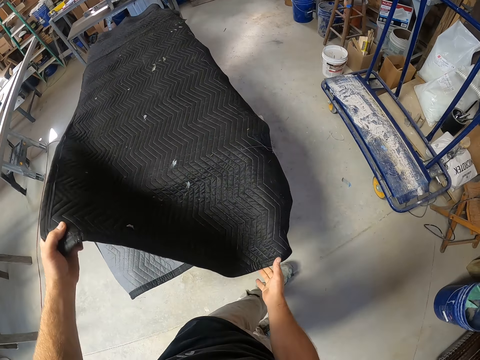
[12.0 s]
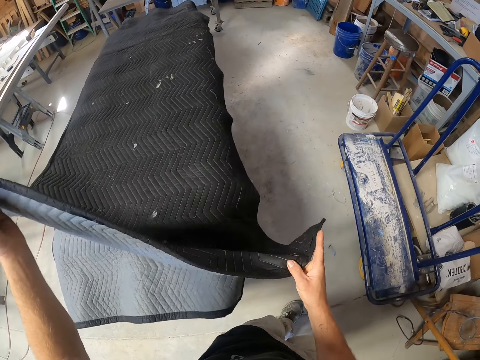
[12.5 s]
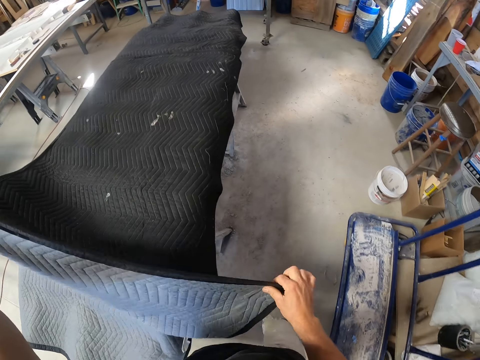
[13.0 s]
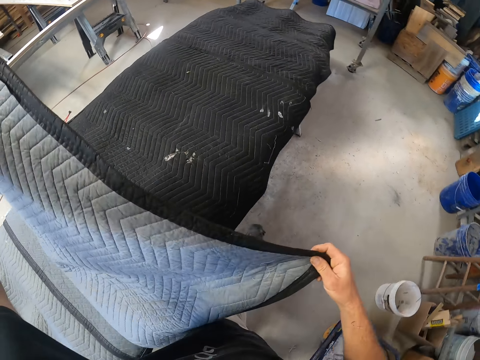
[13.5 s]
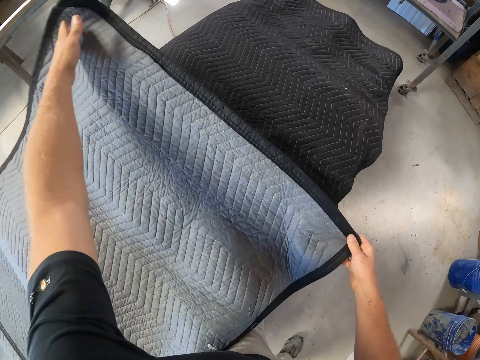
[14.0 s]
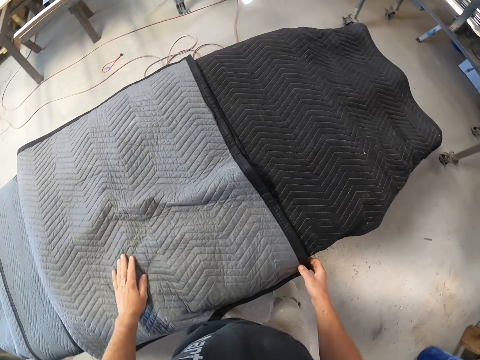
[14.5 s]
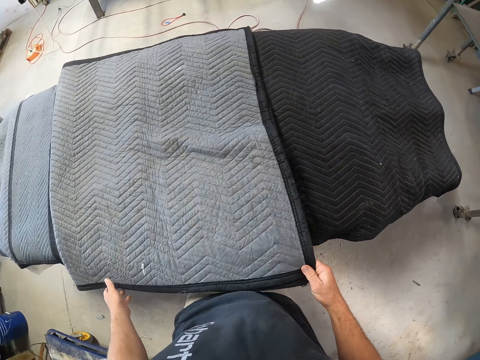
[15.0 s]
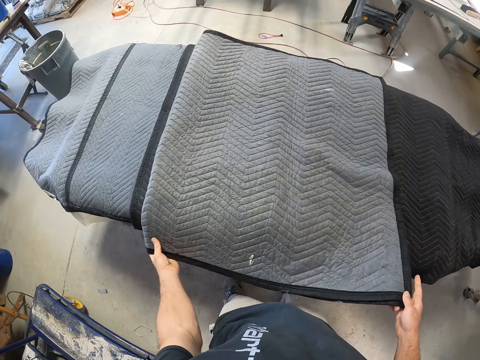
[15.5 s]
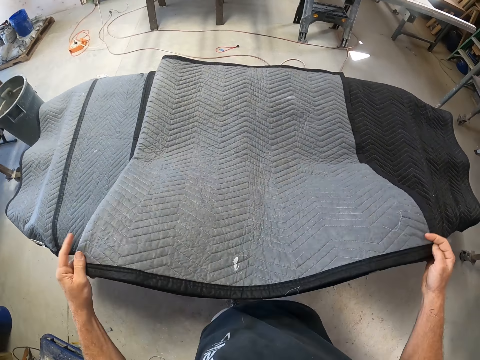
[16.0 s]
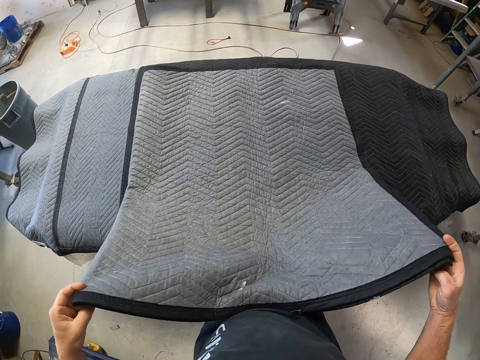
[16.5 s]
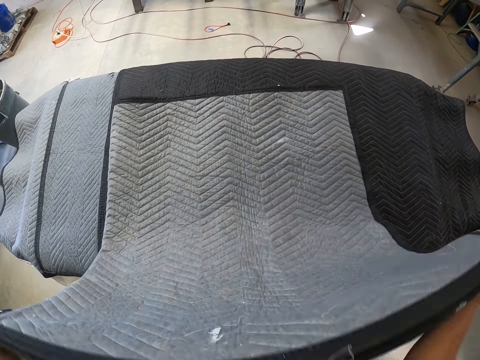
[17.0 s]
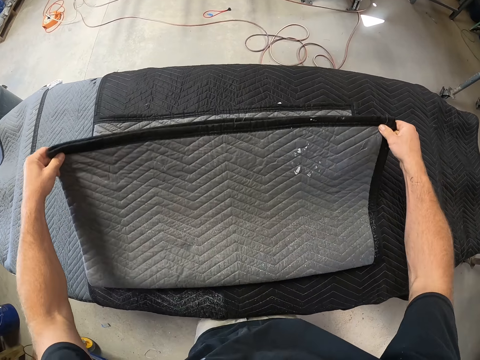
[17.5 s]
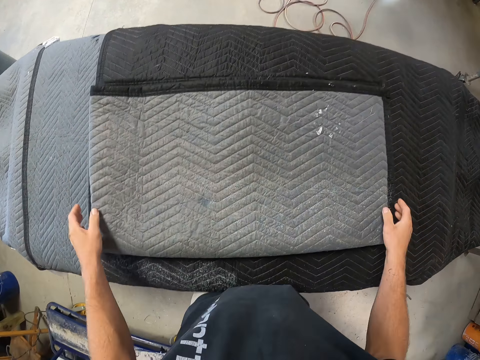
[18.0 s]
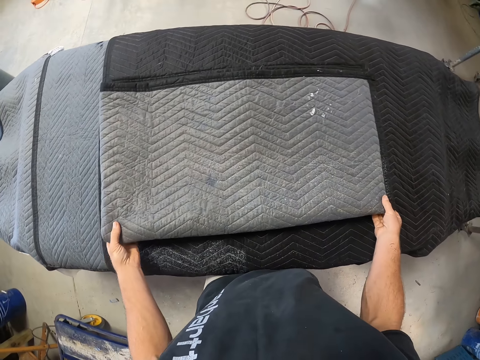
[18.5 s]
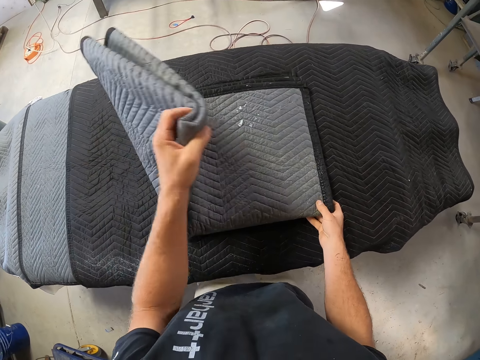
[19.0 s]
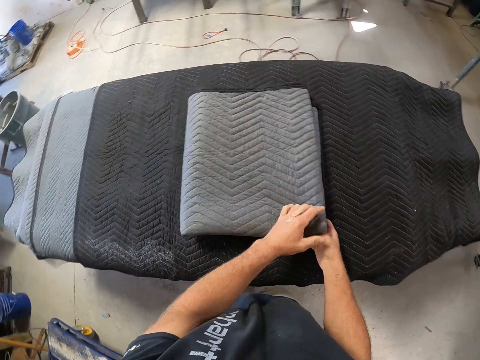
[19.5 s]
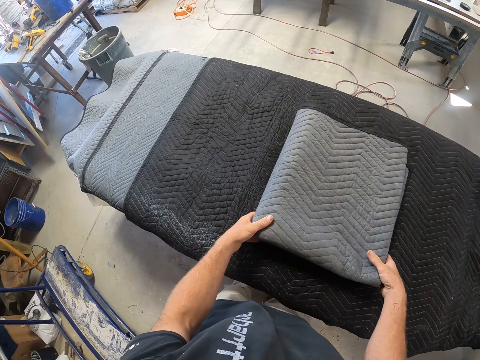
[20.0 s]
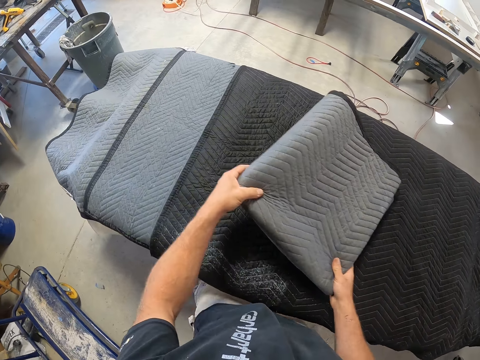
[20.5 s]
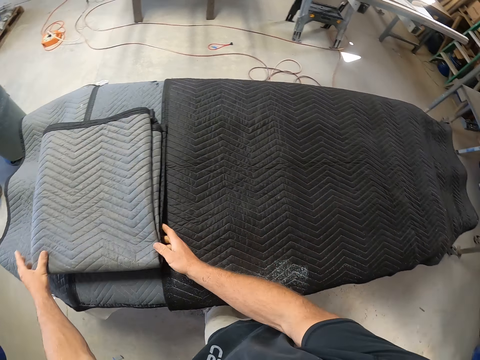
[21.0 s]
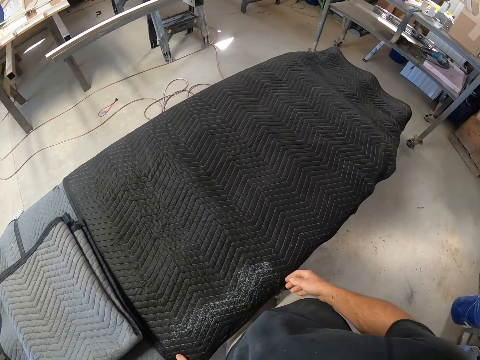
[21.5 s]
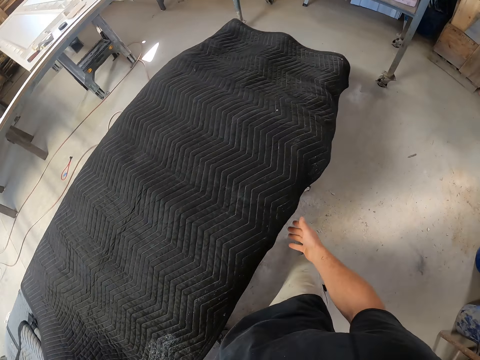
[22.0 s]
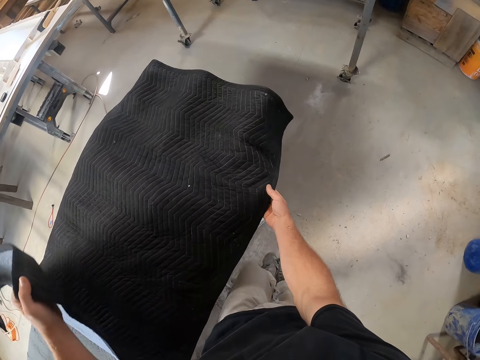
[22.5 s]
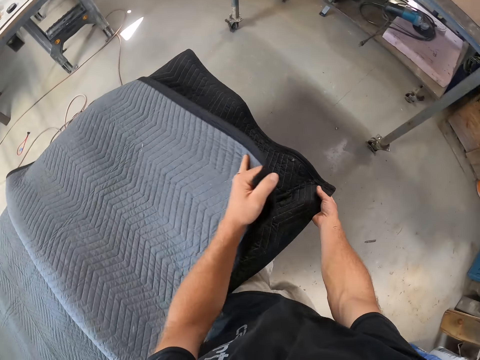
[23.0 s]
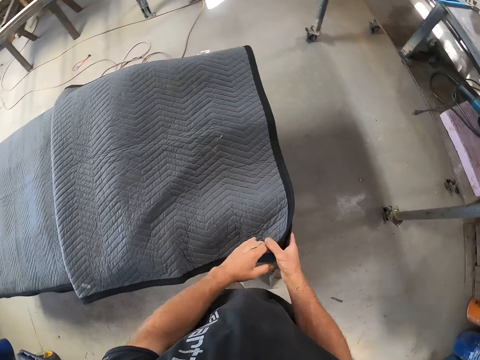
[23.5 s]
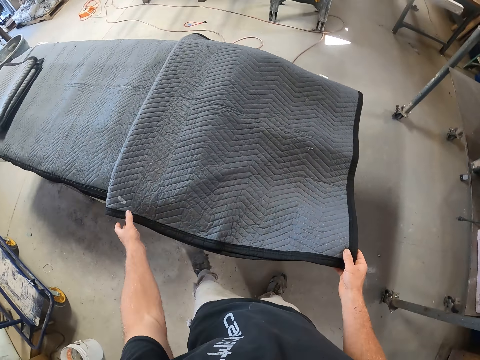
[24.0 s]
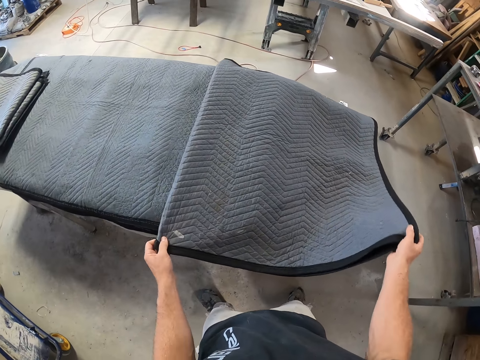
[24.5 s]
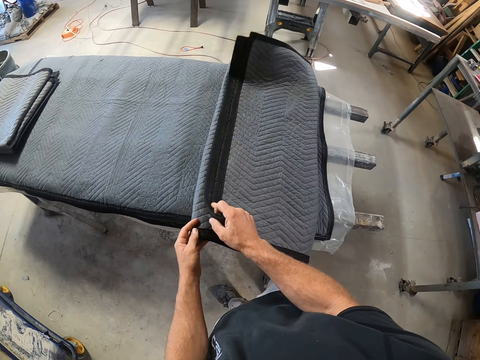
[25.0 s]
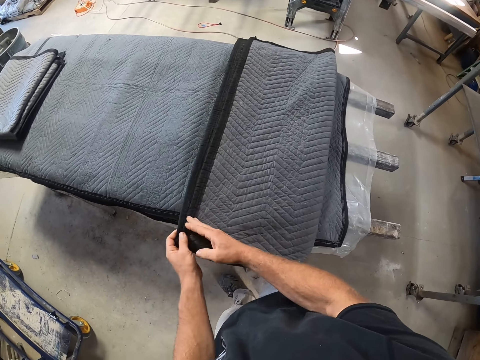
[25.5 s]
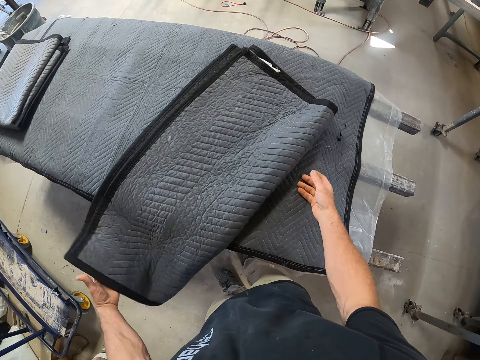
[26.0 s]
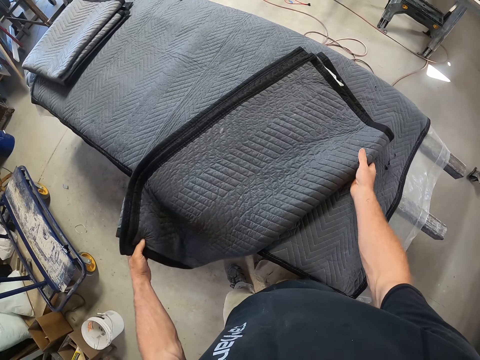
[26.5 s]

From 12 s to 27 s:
The camera wearer folds a mat on a table. They walk around a garage. They fold the mat on the table. They move the mat on the table. They walk around the garage. They fold the mat on the table.

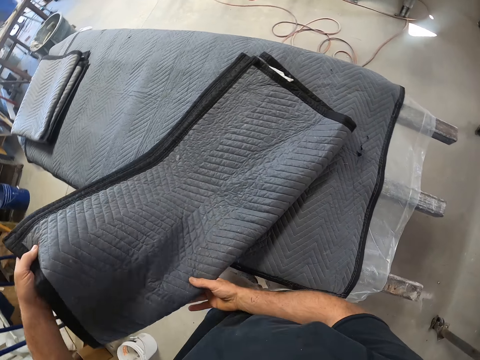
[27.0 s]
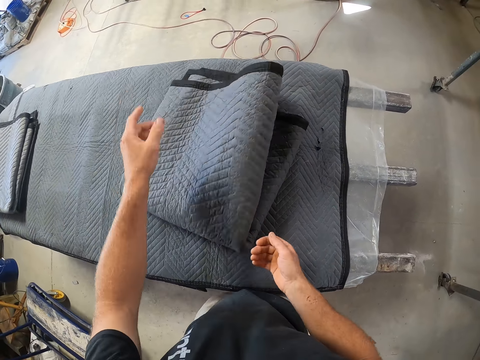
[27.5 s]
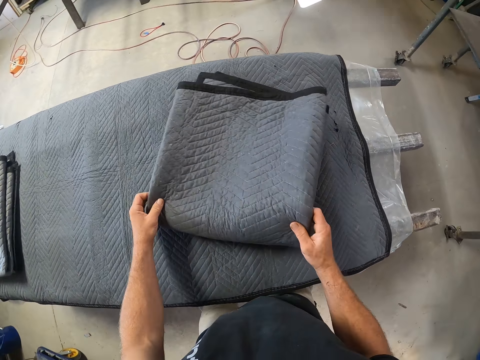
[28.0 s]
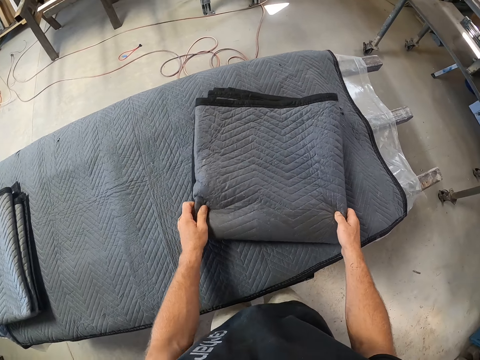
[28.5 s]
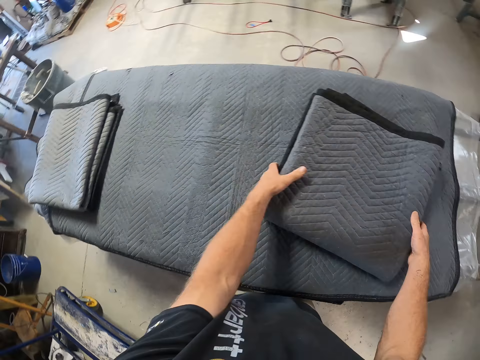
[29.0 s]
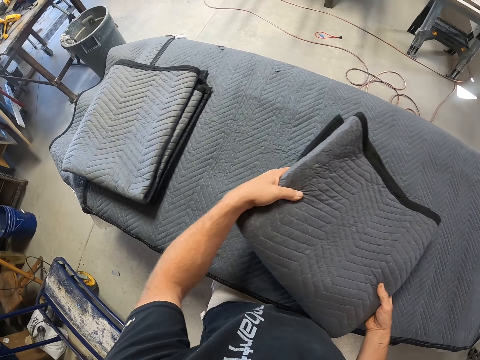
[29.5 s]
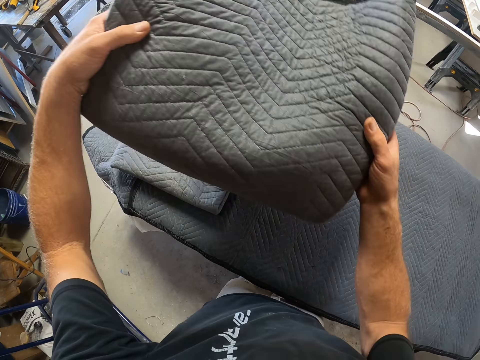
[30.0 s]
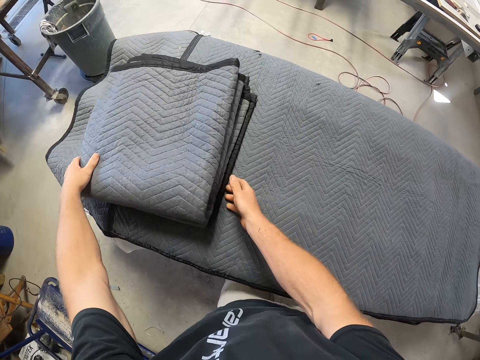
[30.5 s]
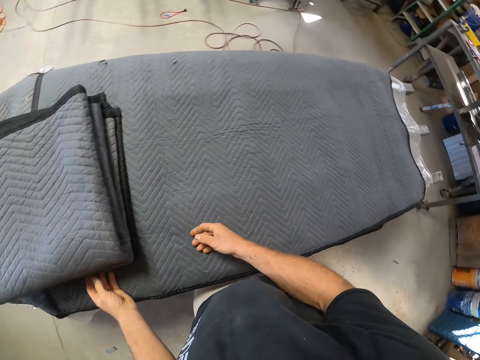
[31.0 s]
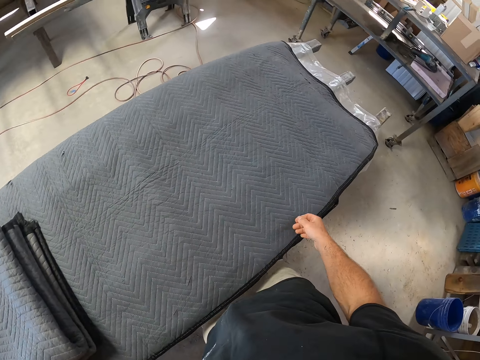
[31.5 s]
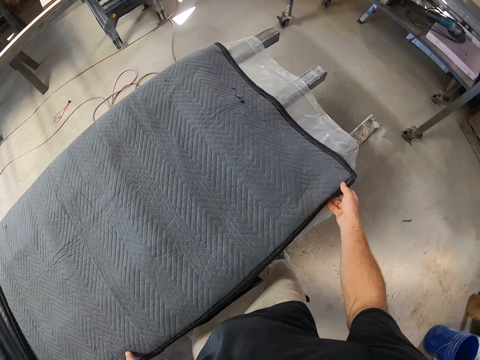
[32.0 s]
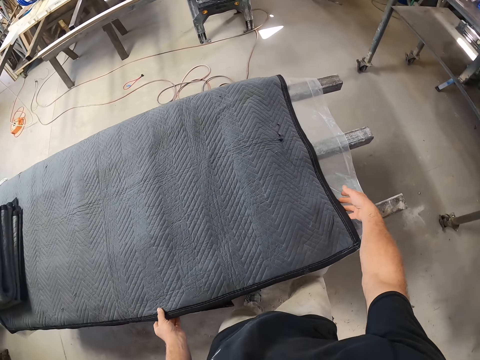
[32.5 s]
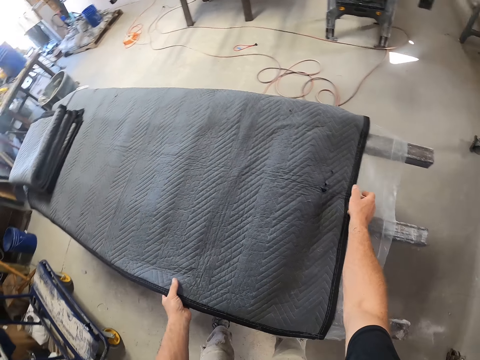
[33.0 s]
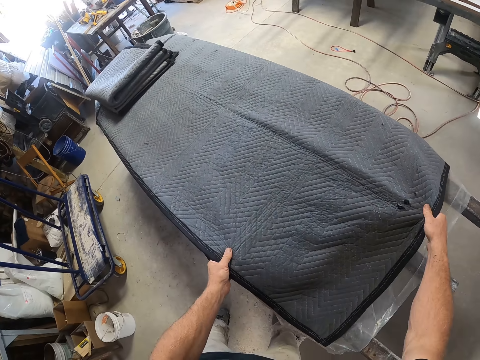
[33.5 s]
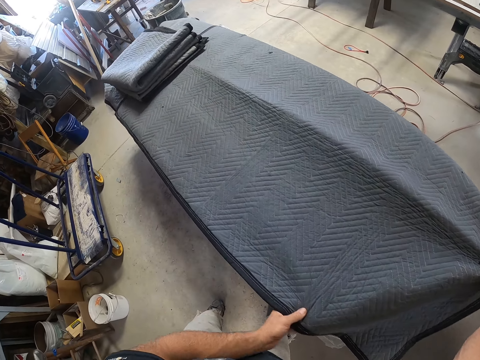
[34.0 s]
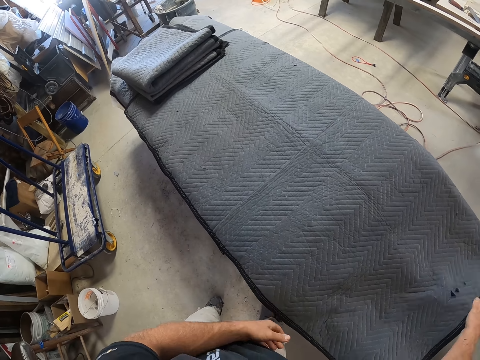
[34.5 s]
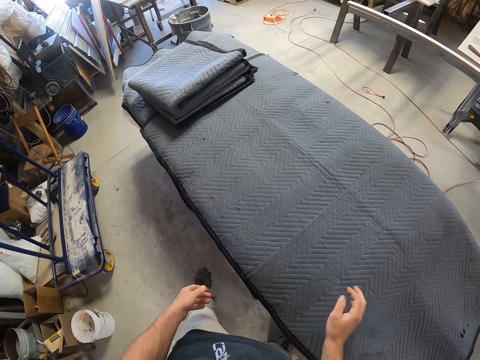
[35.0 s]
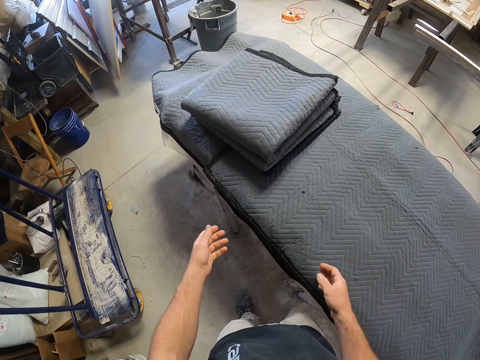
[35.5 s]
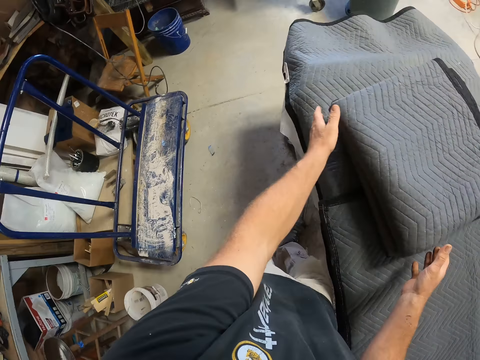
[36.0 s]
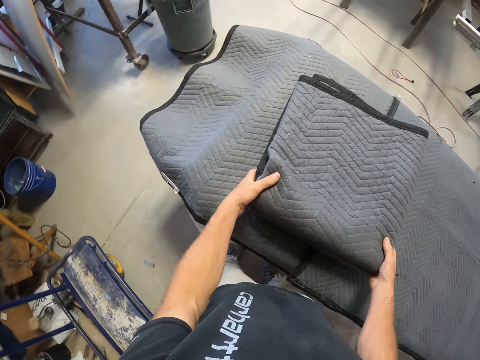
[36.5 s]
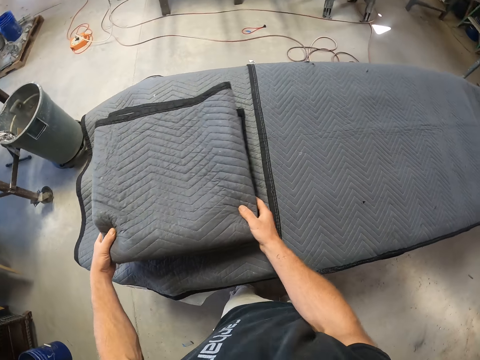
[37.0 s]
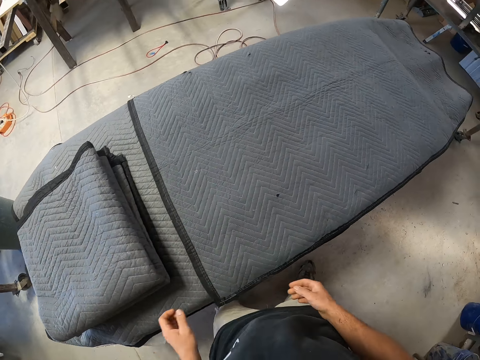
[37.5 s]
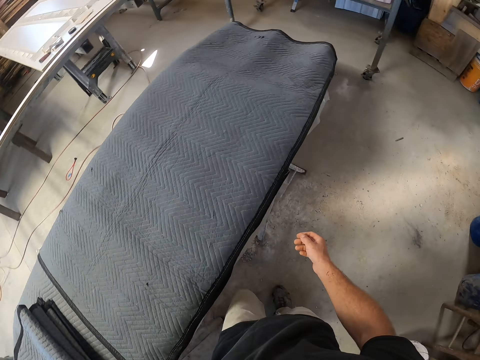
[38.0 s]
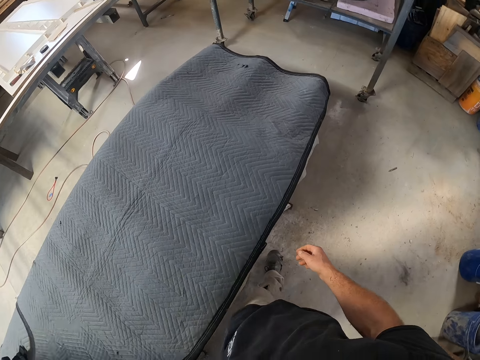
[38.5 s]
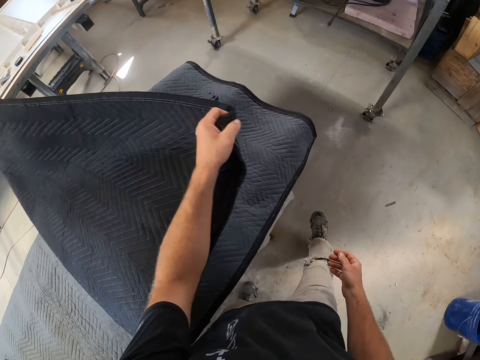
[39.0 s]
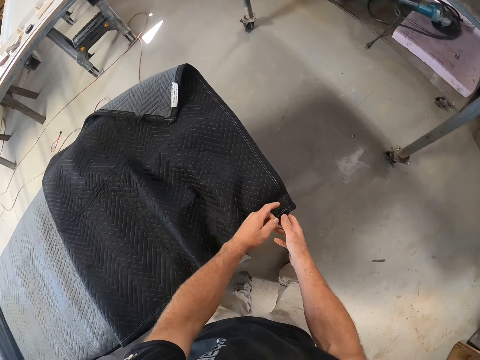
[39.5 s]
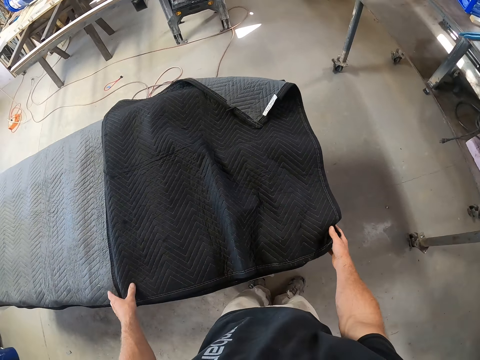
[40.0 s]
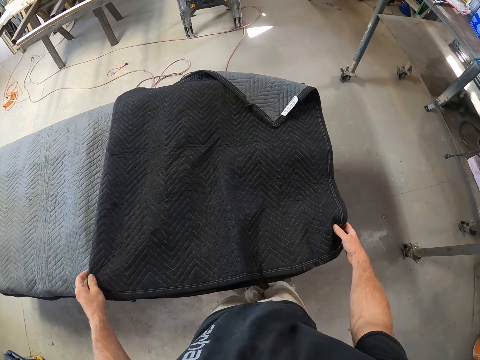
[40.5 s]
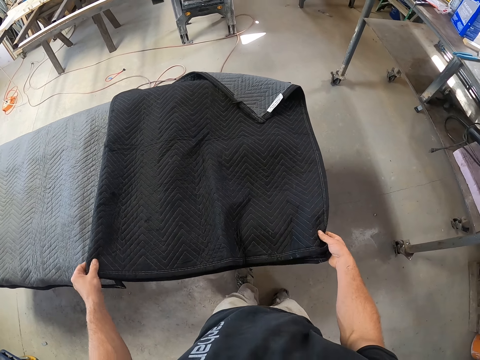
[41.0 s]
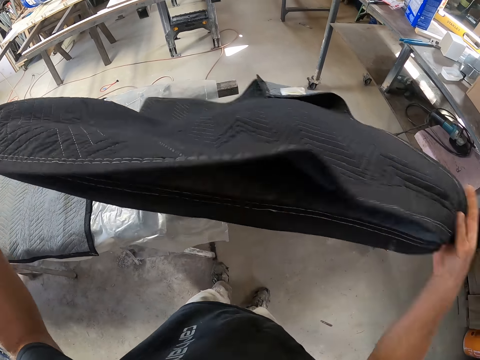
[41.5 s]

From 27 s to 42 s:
The camera wearer moves a mat or quilt on a table. They drop the quilt on another quilt. They walk around a garage. They pull the quilt. They move the folded quilt on the table. They walk around the garage. They fold the mat on the table.
